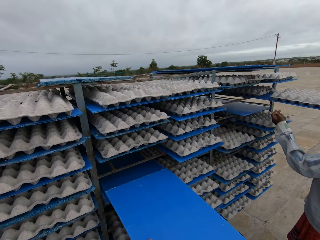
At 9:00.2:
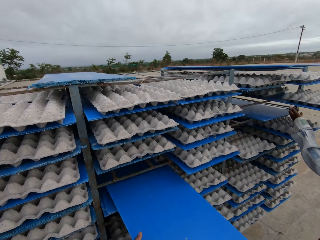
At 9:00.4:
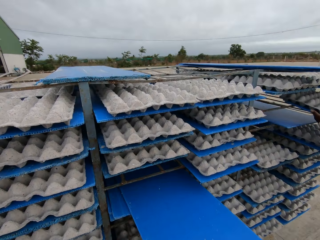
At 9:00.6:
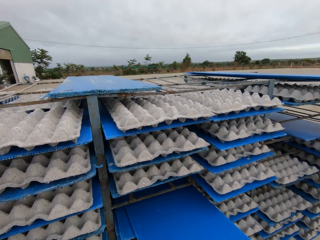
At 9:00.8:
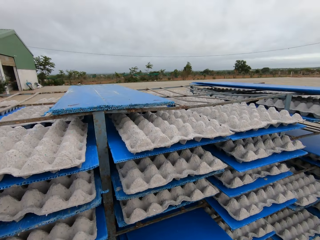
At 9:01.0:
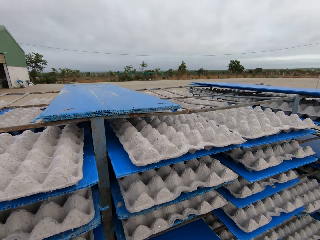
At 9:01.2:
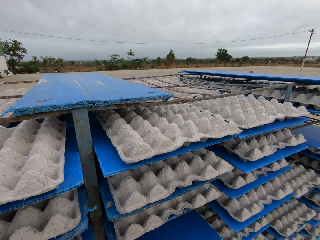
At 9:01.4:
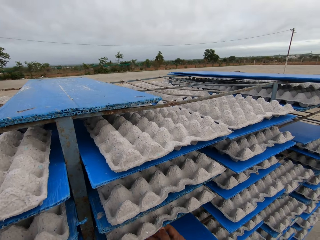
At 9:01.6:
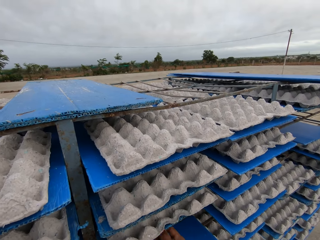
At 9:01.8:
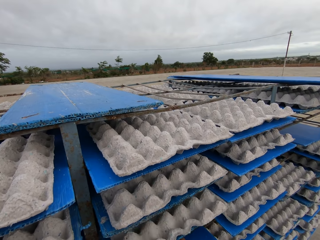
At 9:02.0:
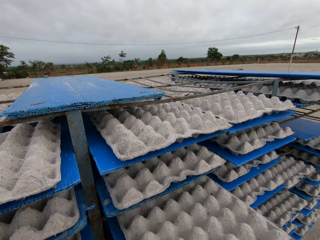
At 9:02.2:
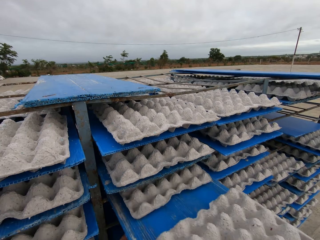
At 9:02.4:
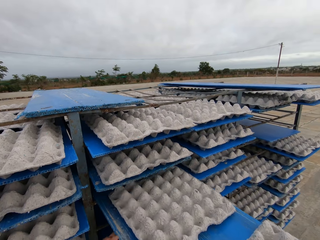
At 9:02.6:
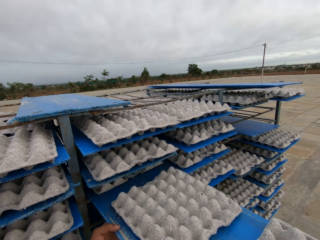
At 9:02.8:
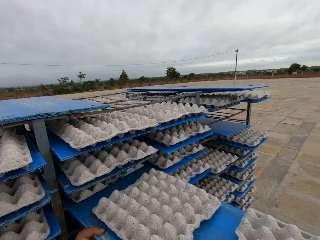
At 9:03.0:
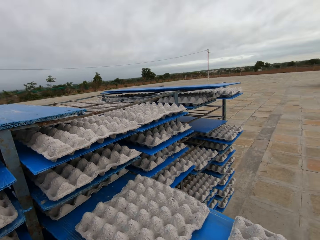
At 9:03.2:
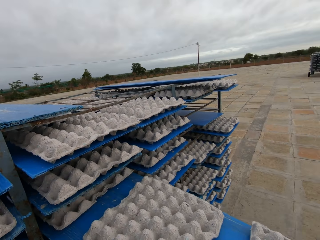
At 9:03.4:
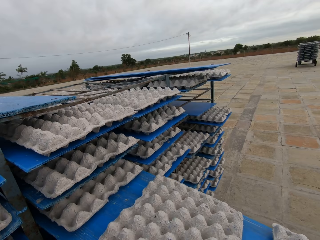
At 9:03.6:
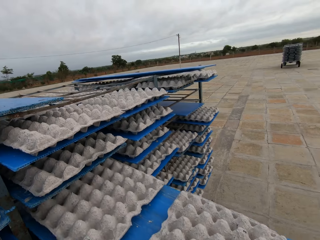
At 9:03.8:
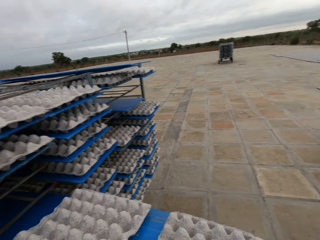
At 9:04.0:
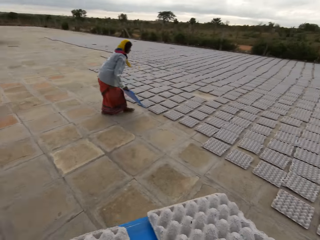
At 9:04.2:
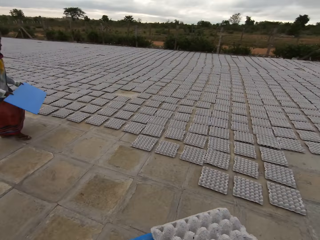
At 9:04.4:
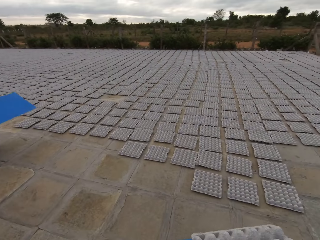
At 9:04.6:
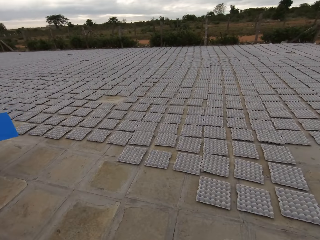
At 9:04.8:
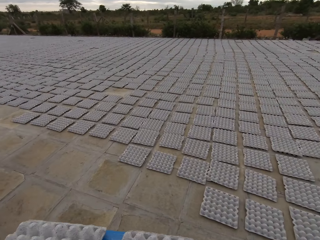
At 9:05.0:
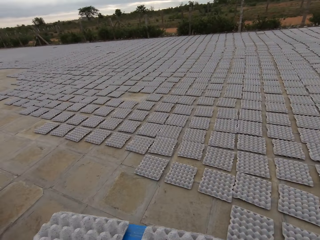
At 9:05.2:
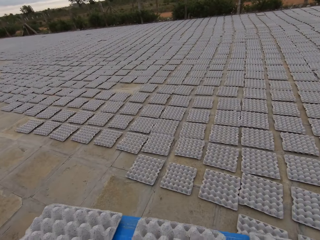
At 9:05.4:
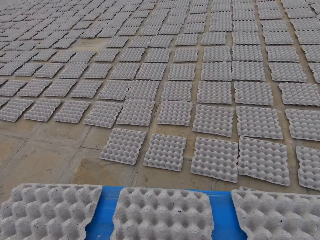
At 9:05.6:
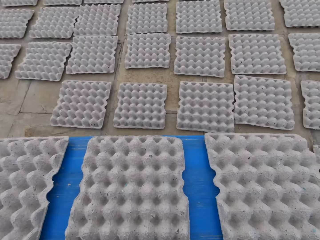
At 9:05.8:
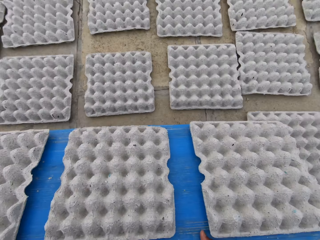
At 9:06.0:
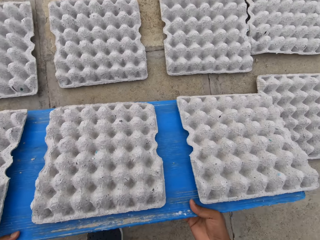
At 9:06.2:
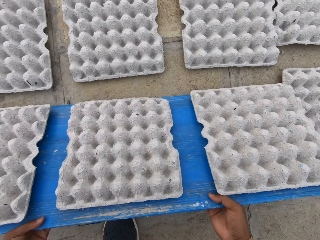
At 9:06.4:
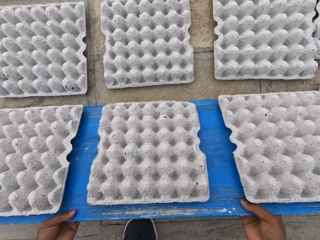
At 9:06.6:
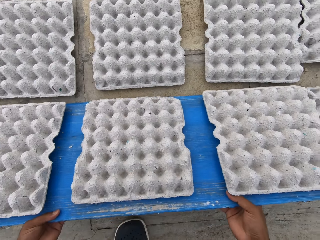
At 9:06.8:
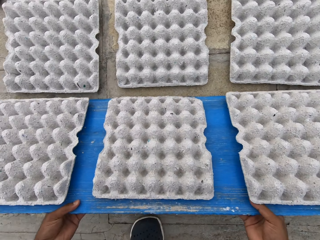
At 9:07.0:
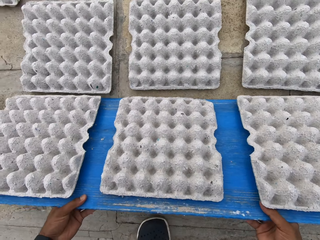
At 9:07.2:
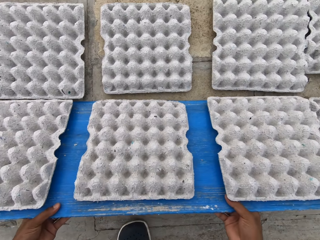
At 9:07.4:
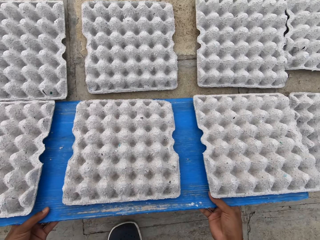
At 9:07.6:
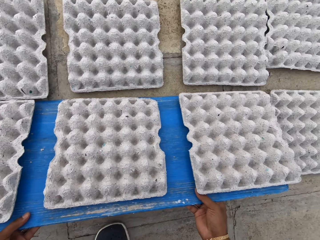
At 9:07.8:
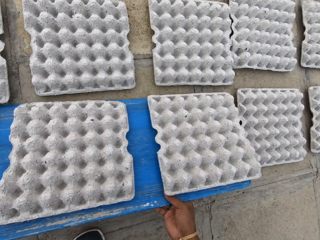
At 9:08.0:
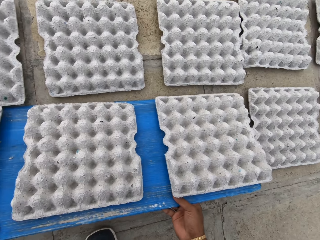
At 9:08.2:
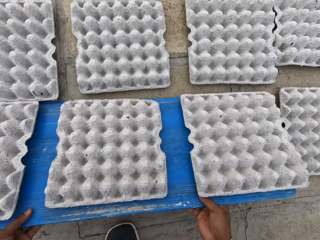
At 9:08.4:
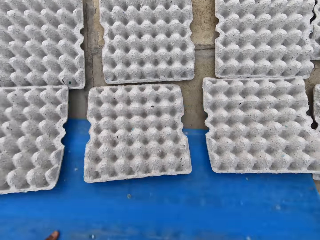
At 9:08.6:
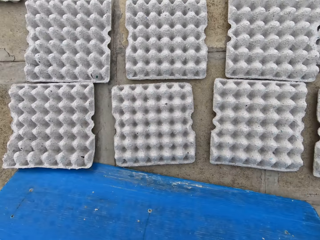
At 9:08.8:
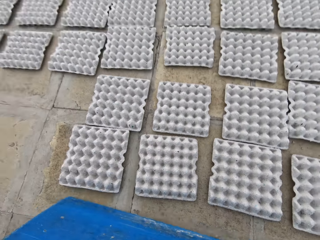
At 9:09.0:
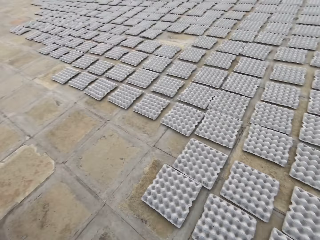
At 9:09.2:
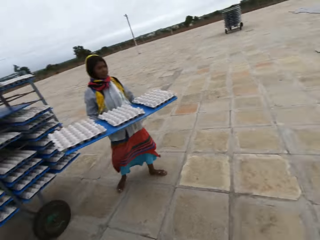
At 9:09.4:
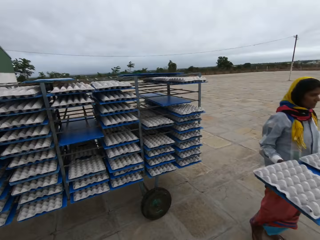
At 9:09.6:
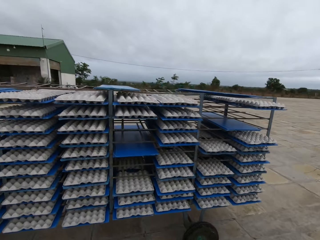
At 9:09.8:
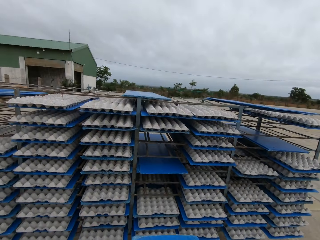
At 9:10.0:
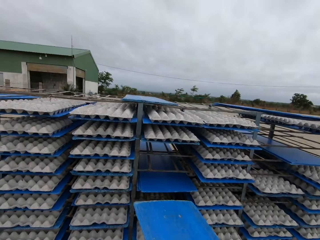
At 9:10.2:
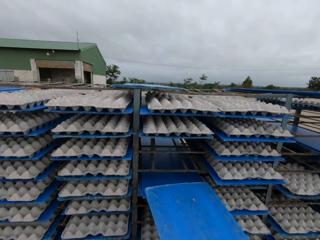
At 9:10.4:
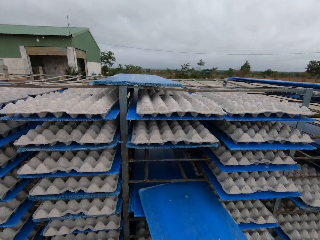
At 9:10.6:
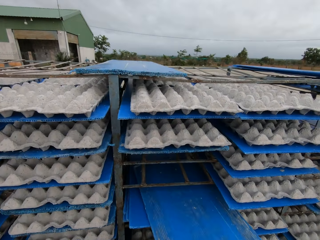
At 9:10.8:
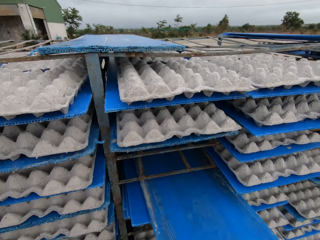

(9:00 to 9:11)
The camera wearer places the plastic board on the rack with his hands. A woman pulls a tray of paver blocks from the shelf. The camera wearer picks a plastic board with egg crates from the rack with his hands. He pulls a tray of paver blocks from the shelf. The woman holds the plastic board in her hands. The camera wearer carries the paver blocks on the tray. He drops the egg crates on the plastic board in his hands on the ground. The woman holds a plastic board with egg crates in her hands. The camera wearer places the plastic board on the rack with his hands.

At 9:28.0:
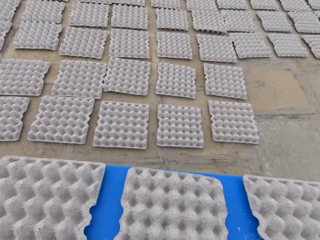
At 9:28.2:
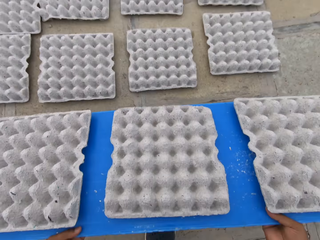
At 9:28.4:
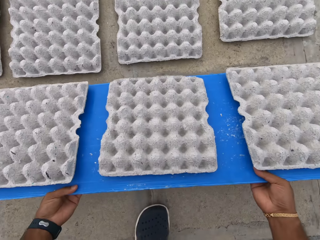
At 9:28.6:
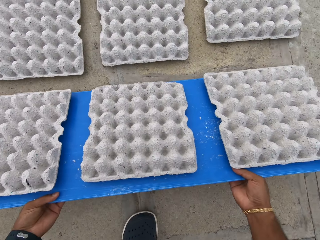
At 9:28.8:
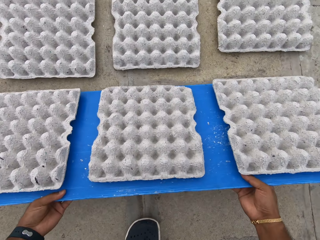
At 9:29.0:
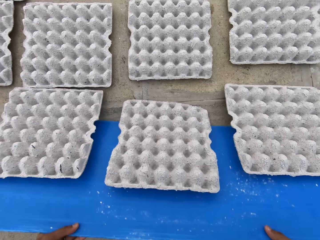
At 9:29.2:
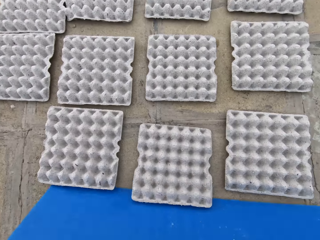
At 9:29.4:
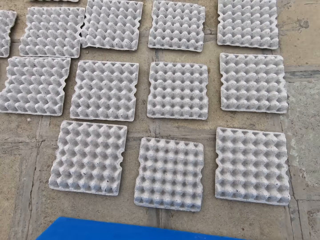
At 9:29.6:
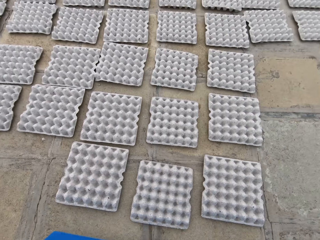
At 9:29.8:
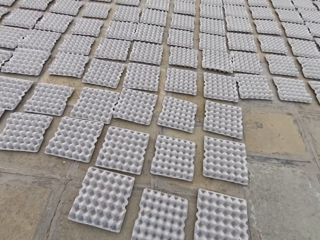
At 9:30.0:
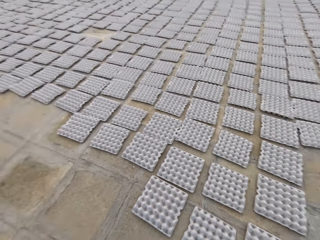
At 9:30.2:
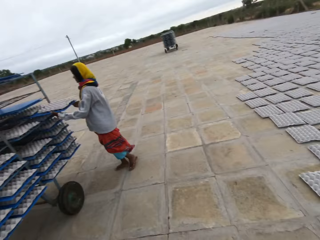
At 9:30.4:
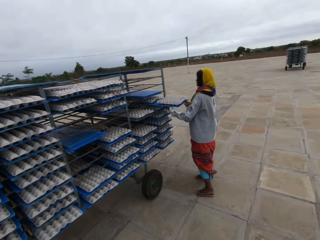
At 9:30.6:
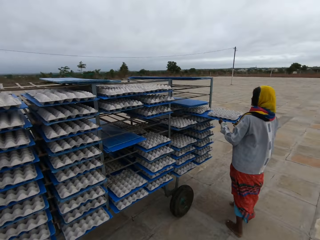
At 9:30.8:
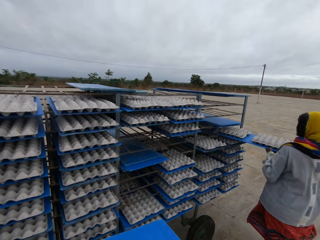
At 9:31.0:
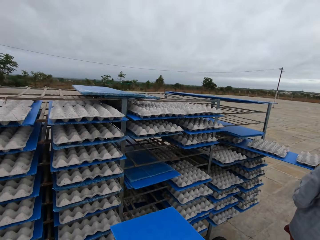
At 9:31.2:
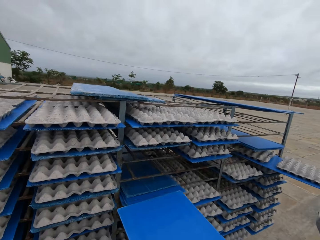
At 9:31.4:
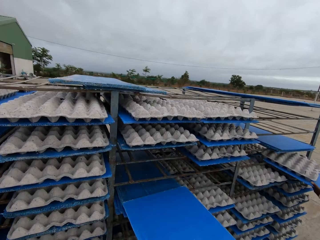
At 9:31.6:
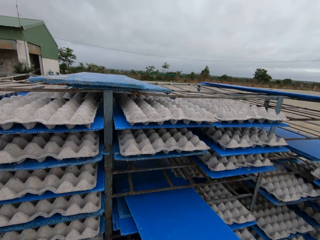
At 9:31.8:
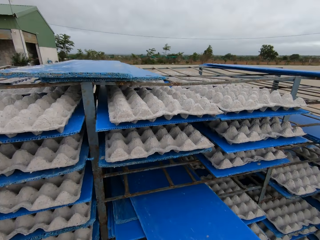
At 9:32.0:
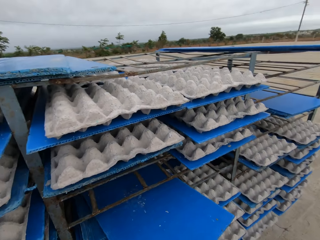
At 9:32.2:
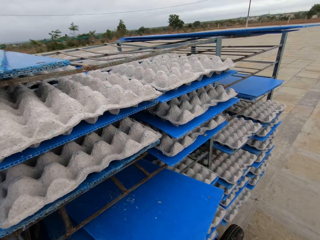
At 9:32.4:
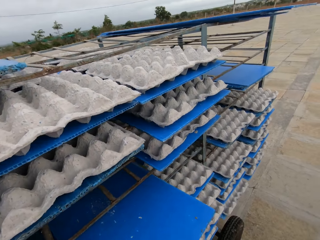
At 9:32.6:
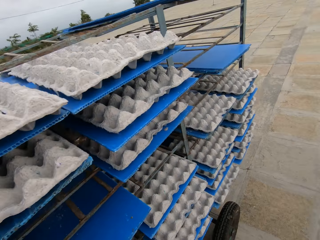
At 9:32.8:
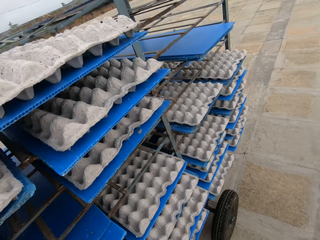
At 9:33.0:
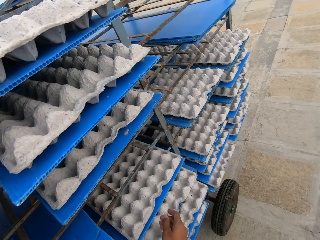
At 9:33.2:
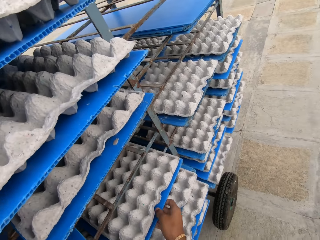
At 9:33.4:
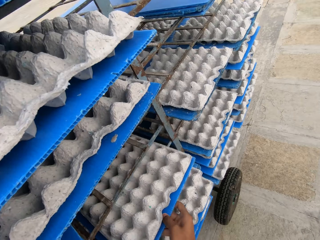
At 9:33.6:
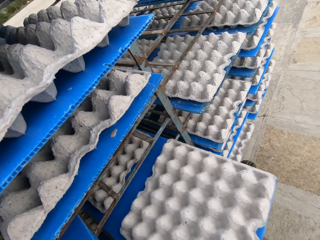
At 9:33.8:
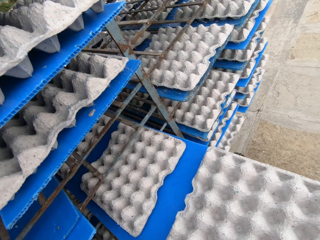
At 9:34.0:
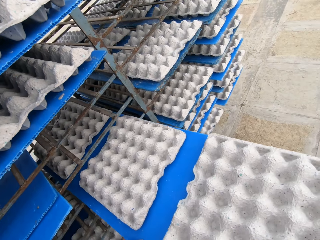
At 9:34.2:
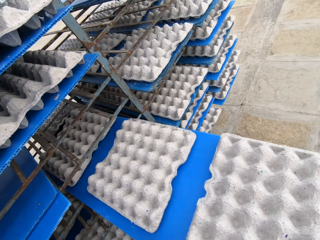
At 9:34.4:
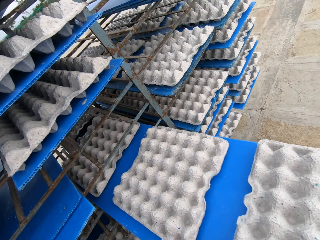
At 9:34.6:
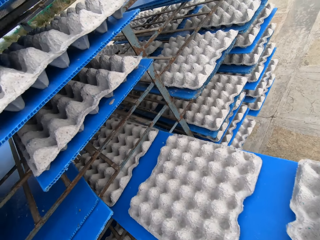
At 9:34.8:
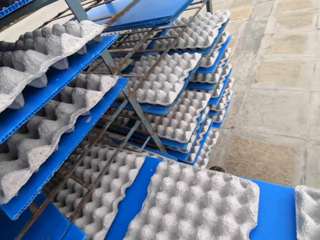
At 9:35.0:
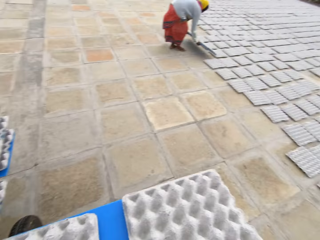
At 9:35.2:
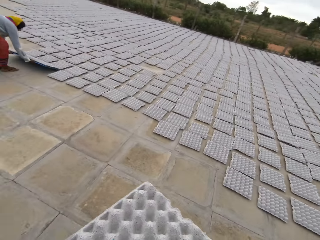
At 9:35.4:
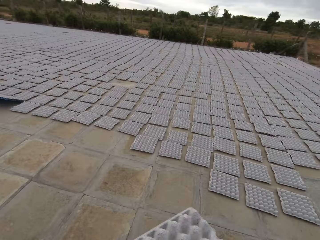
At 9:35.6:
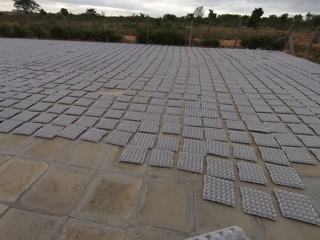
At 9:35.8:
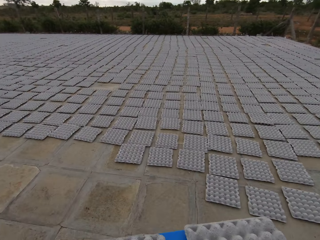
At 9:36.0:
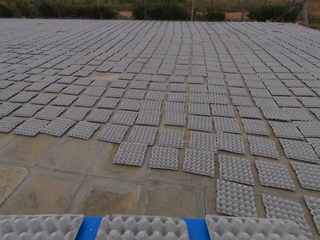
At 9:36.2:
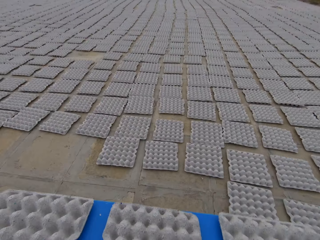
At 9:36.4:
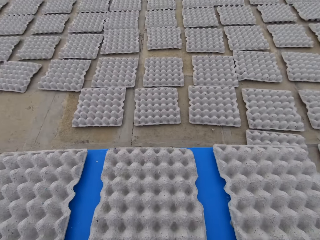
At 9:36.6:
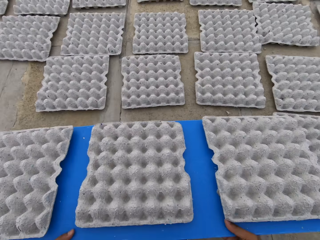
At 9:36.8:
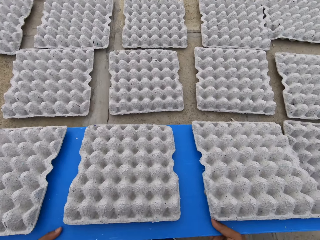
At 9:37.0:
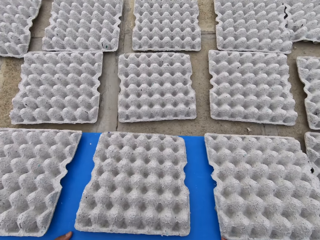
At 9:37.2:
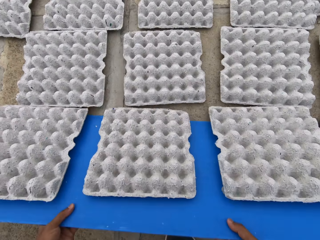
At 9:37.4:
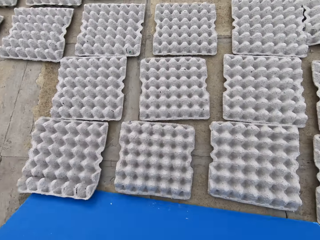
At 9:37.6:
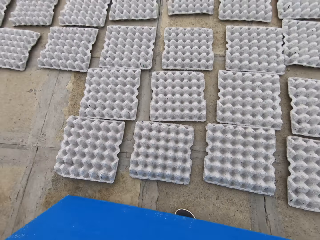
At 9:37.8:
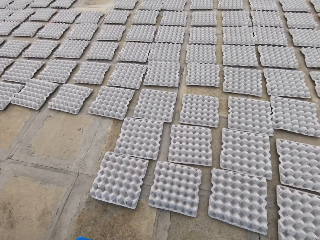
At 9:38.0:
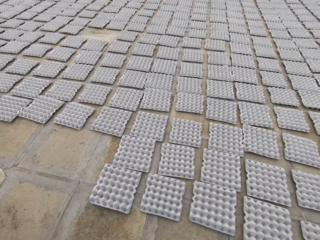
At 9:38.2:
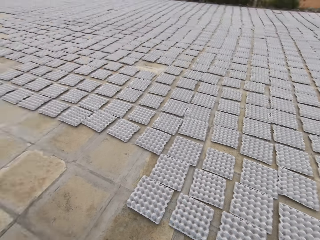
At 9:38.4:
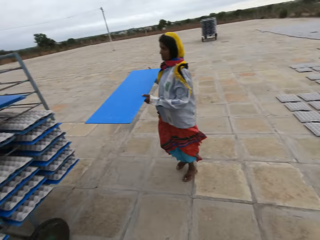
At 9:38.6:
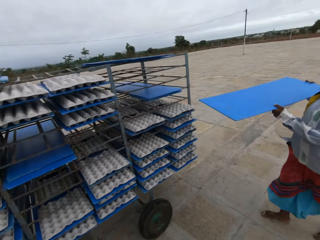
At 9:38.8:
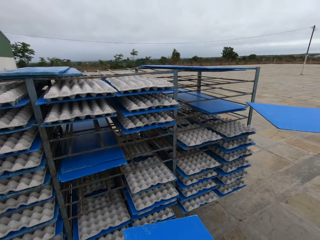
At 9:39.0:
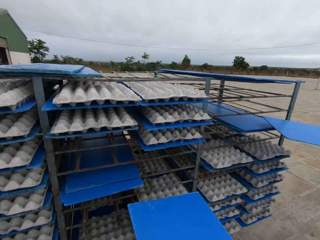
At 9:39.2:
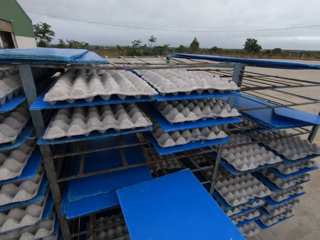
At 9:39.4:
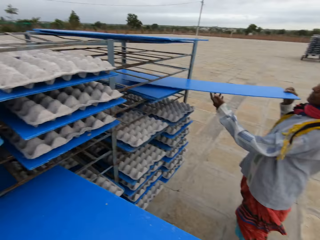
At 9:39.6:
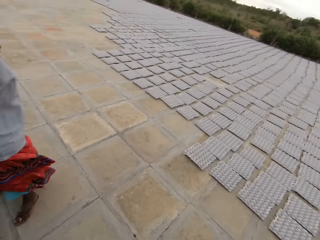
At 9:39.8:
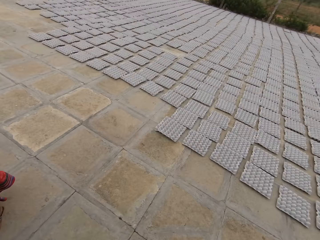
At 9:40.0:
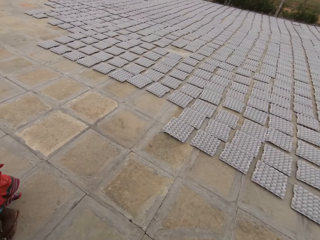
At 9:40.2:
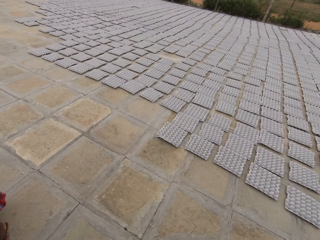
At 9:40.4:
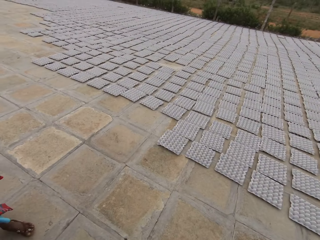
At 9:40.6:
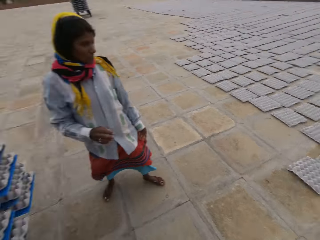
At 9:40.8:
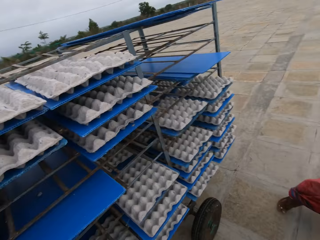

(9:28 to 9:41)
The camera wearer drops the blue tray with pulp egg trays on the ground with his hands. He drops the egg trays on the ground with the blue tray in his hands. A woman drags a blue tray with egg trays from the rack with her hands. The camera wearer walks around the field. He inserts the blue tray or pulp board in the rack with his hands. He drags a blue tray with egg trays from the rack with his right hand. He picks a pulp egg tray. He walks around the field. He drops the blue tray with egg trays on the ground with his hands. He drops the egg trays on the ground with the blue tray in his hands. He walks around the field. The woman carries a blue tray in her hands. The camera wearer puts the pulp board on the trolley. The woman inserts the blue tray in the rack with her hands.
